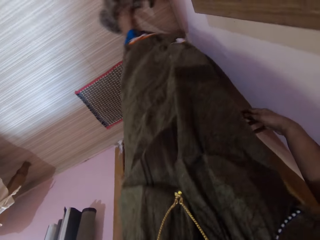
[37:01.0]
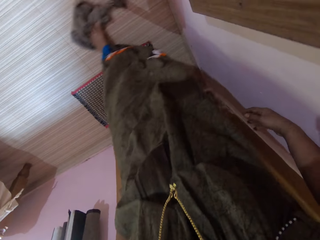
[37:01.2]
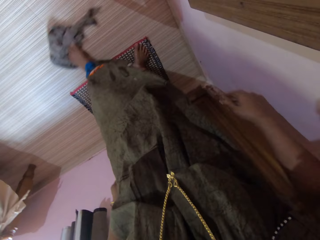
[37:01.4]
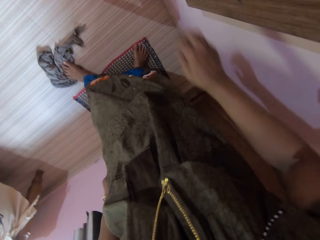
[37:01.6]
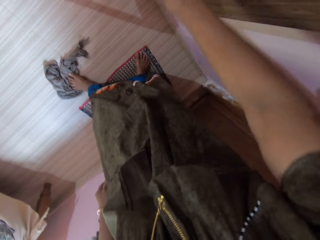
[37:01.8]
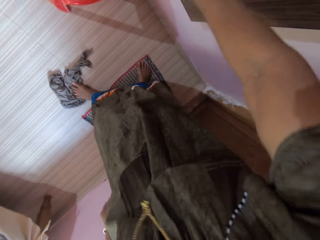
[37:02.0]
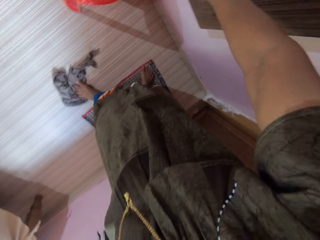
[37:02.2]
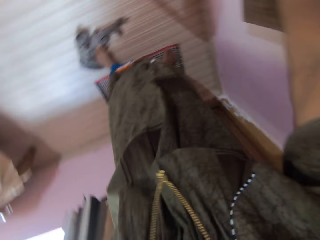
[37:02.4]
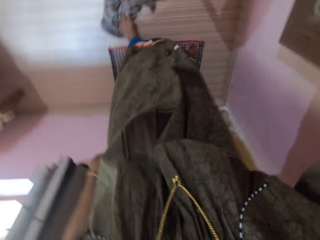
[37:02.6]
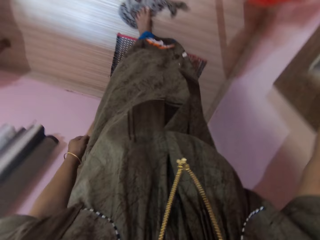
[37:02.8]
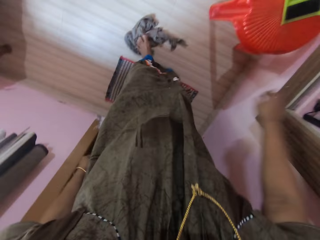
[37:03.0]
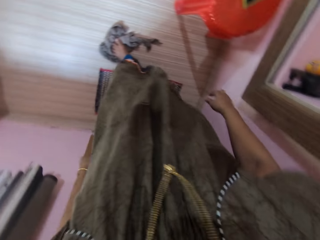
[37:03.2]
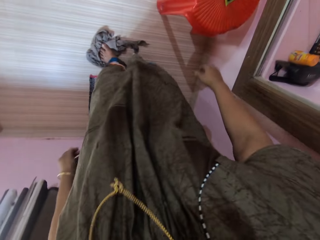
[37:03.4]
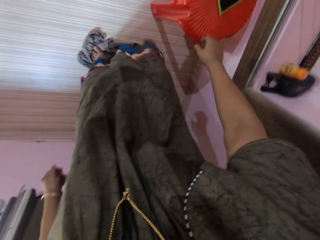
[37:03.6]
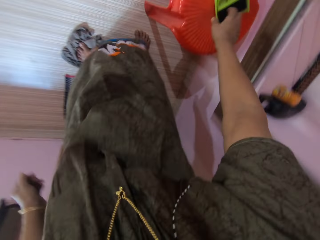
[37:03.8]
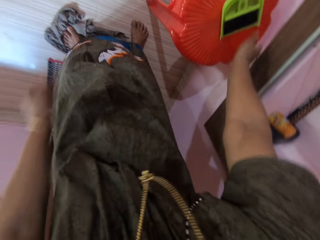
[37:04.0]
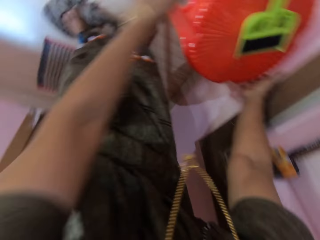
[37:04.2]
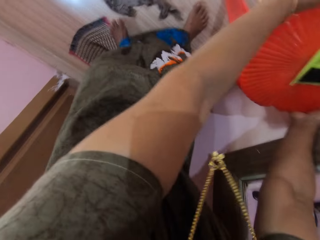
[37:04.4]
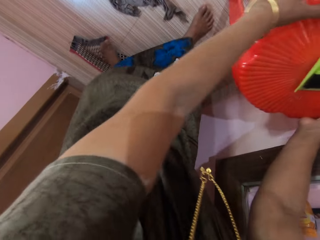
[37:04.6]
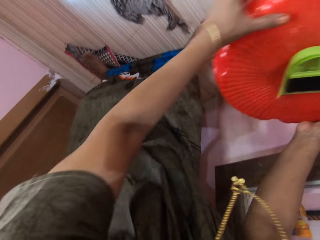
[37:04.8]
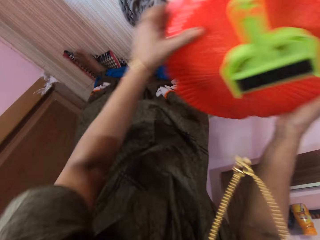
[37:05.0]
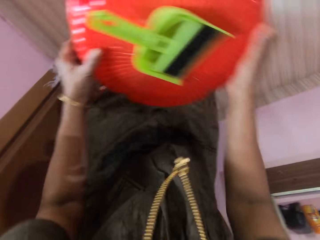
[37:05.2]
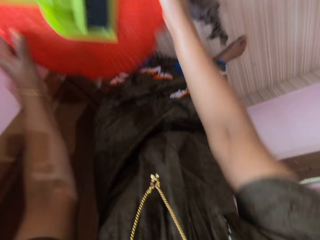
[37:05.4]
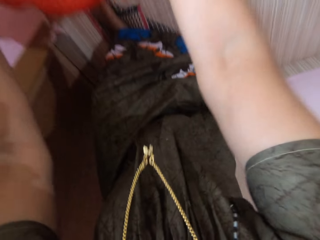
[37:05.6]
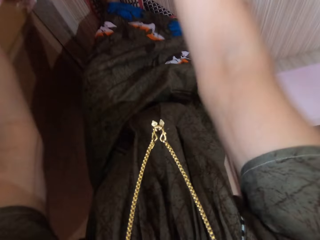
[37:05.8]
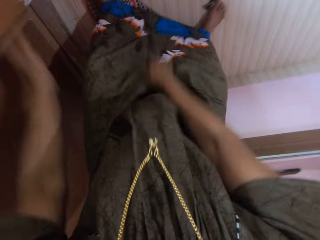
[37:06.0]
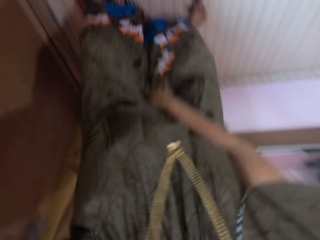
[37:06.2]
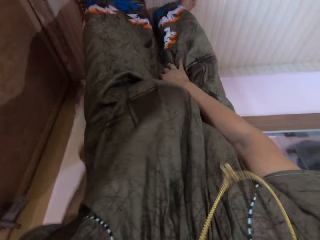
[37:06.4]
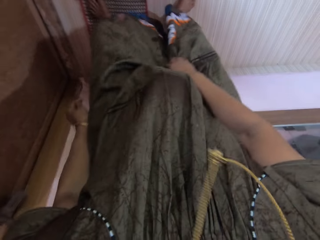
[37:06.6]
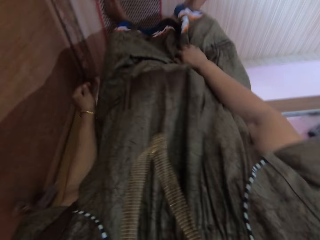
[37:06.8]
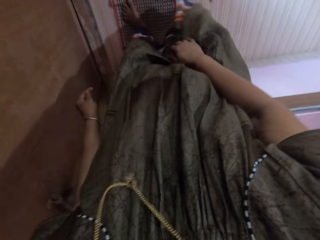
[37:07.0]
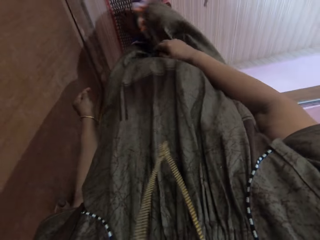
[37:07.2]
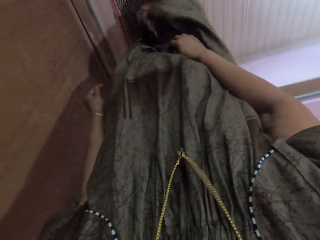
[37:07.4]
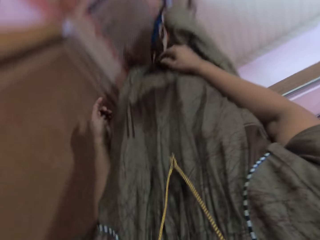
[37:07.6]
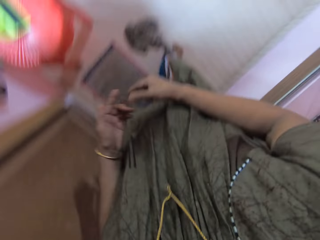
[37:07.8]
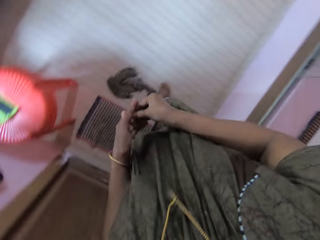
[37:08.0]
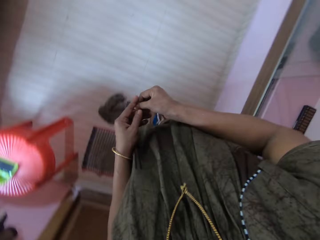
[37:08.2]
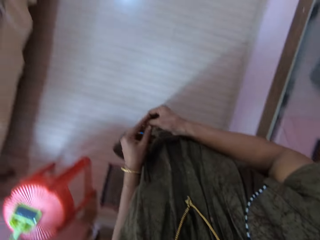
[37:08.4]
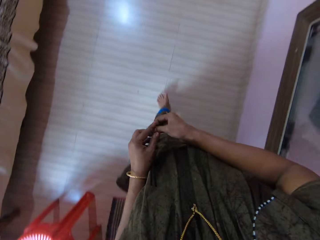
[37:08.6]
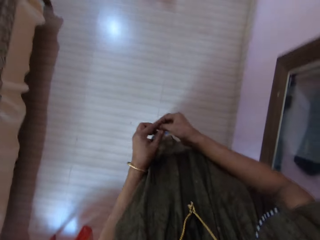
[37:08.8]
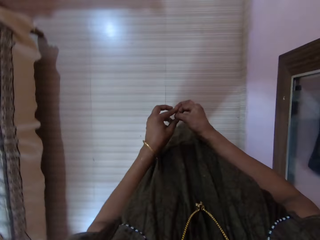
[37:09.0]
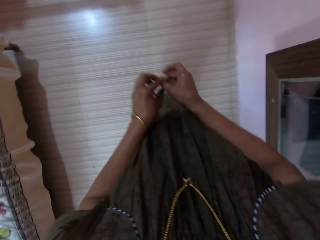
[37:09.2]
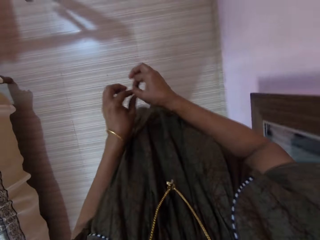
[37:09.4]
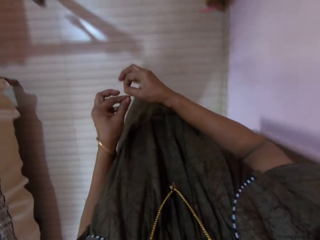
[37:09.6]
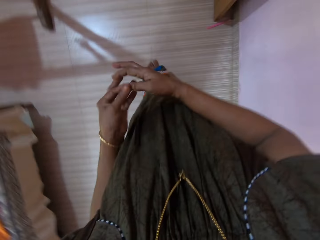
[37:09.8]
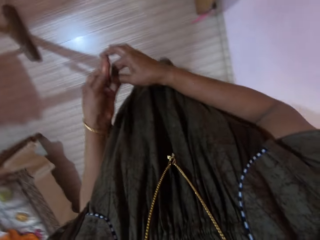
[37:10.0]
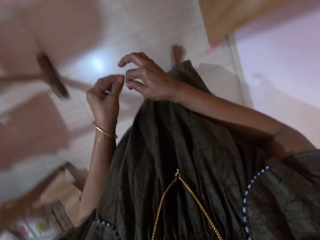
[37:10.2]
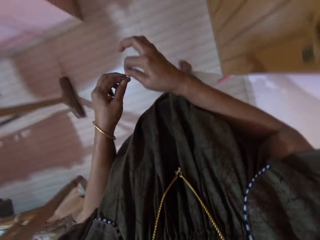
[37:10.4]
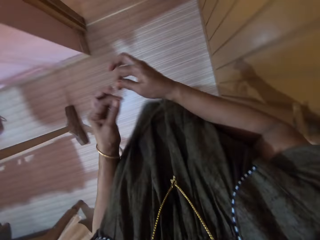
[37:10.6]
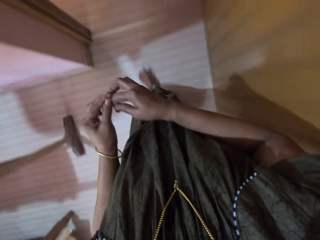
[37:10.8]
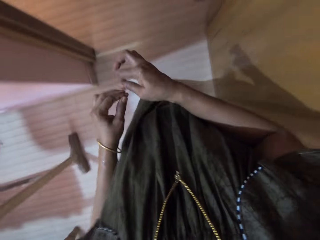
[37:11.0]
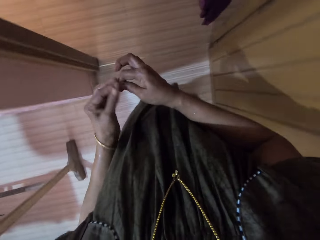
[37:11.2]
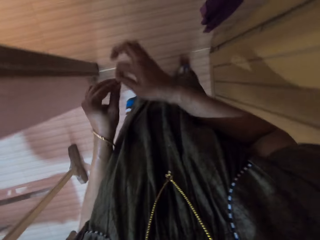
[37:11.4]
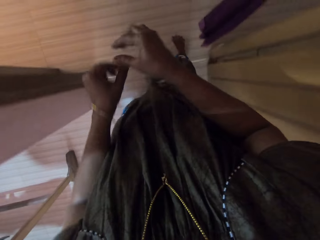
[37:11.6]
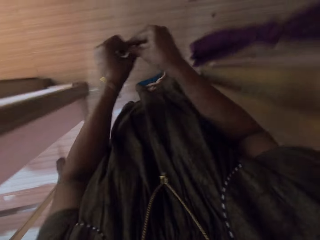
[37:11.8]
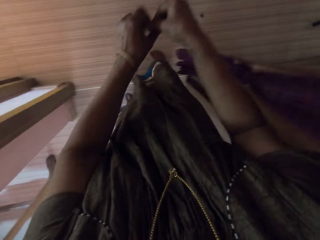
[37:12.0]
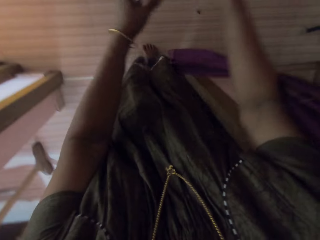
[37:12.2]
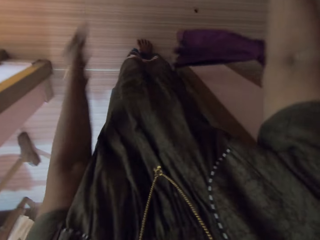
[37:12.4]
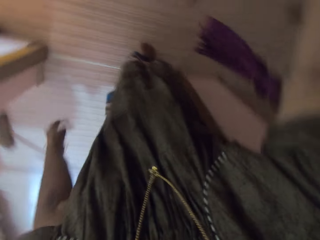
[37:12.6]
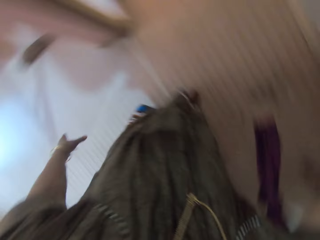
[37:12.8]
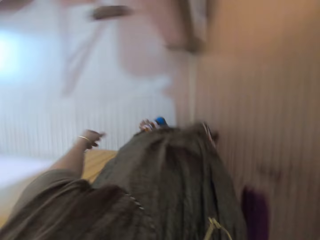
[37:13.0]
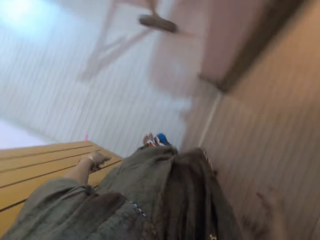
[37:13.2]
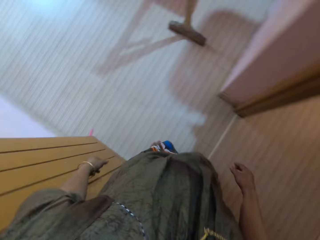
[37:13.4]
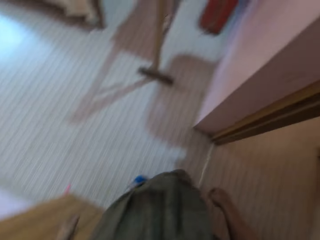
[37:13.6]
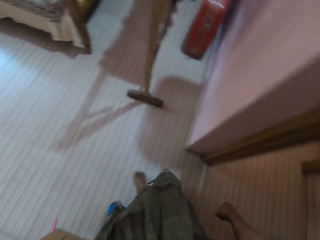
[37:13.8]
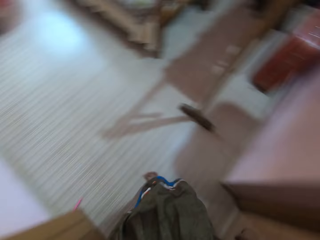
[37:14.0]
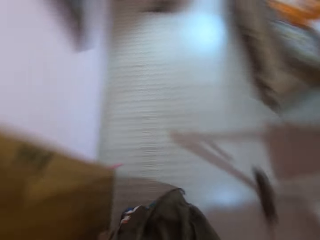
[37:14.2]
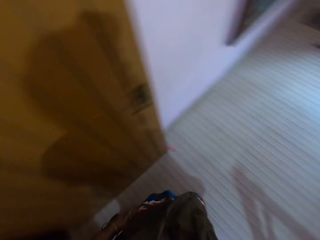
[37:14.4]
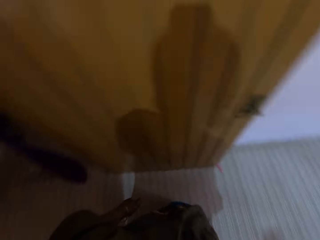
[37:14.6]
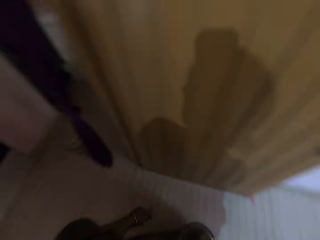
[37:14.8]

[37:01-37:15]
The camera wearer drags the rag on the floor with her left leg. She stretches her right hand towards a plastic chair. She carries the plastic chair across the room with both hands. She drops the plastic chair on the floor. She twists a rope with both hands. She walks toward a corridor. She throws away the rope in her hands.

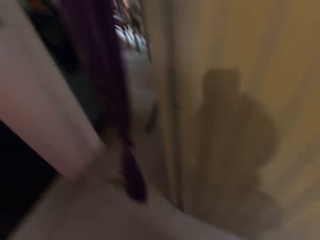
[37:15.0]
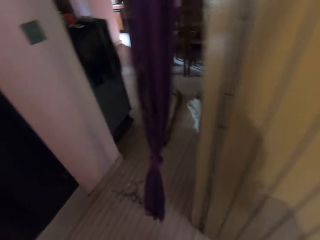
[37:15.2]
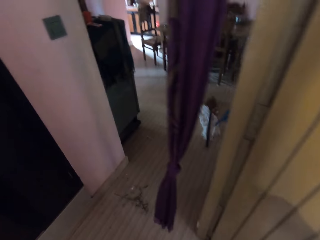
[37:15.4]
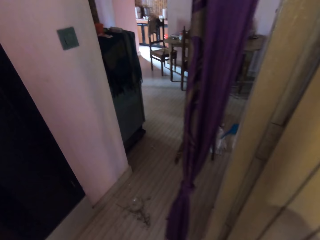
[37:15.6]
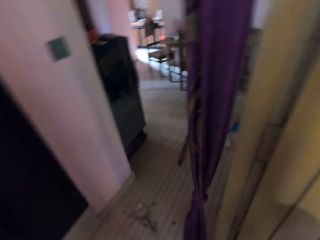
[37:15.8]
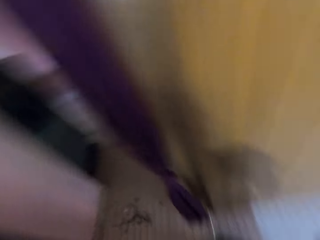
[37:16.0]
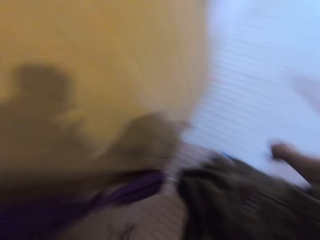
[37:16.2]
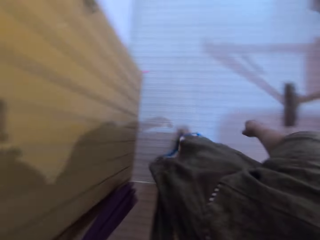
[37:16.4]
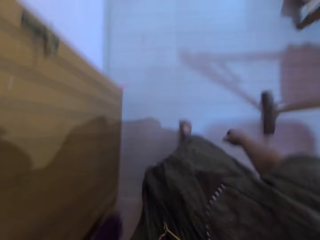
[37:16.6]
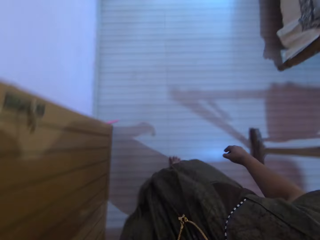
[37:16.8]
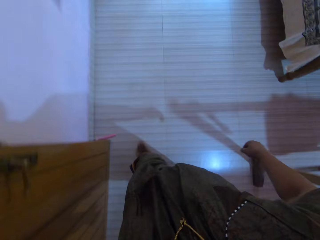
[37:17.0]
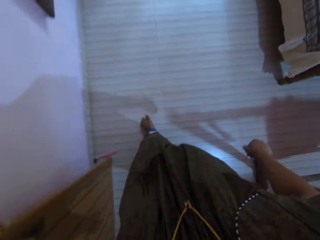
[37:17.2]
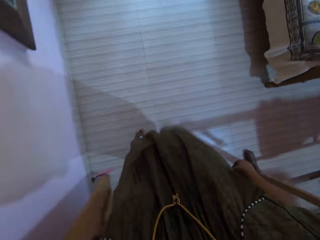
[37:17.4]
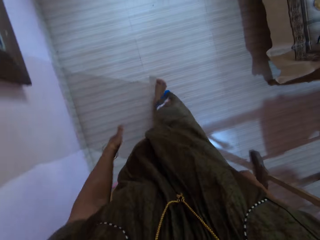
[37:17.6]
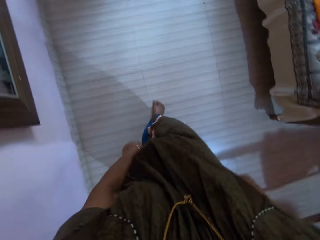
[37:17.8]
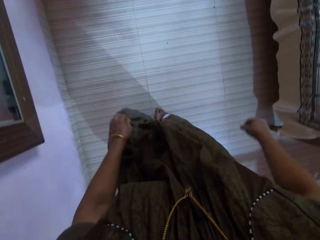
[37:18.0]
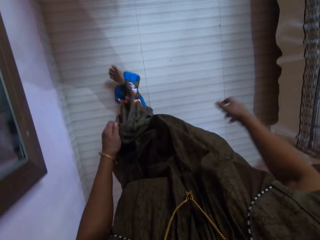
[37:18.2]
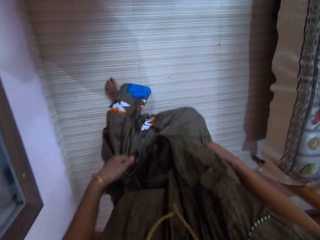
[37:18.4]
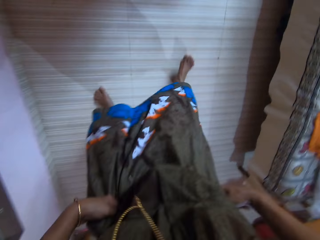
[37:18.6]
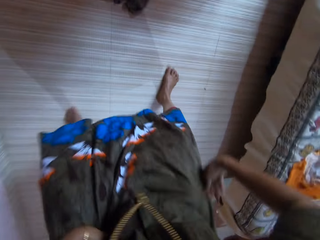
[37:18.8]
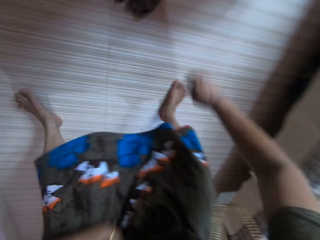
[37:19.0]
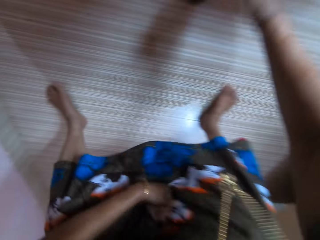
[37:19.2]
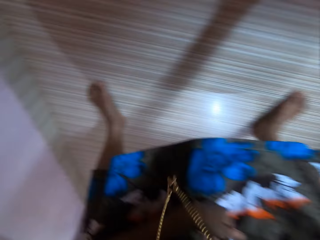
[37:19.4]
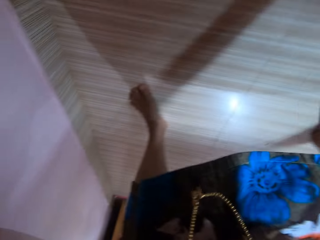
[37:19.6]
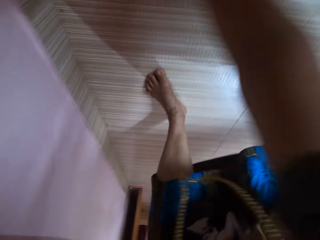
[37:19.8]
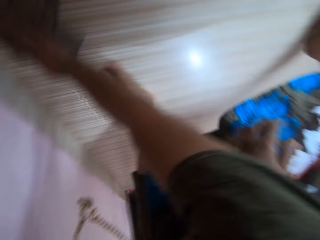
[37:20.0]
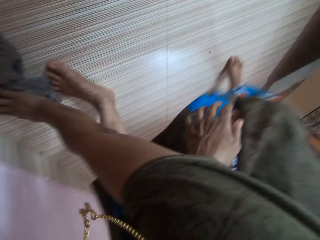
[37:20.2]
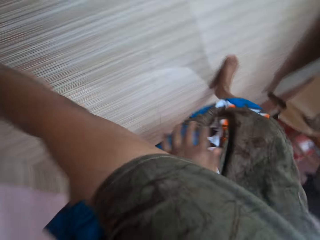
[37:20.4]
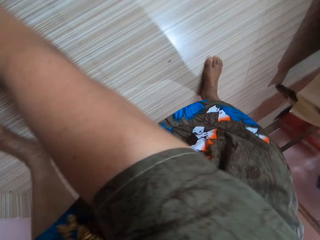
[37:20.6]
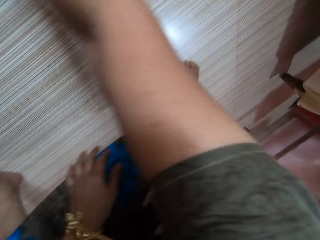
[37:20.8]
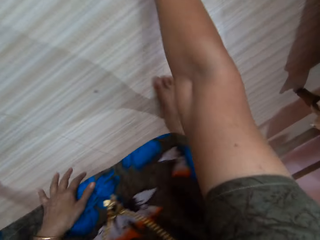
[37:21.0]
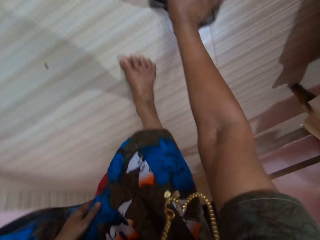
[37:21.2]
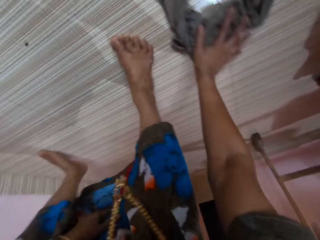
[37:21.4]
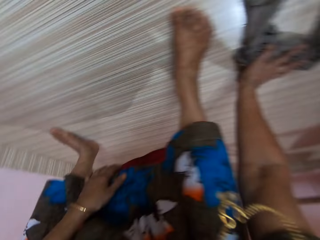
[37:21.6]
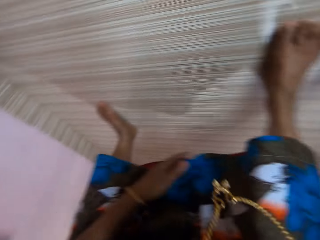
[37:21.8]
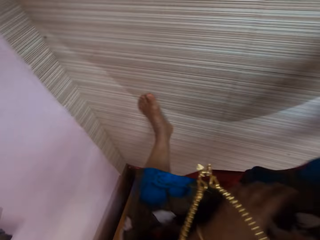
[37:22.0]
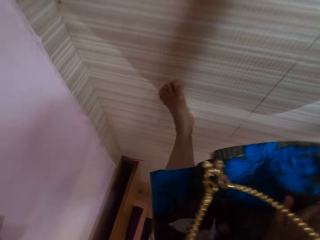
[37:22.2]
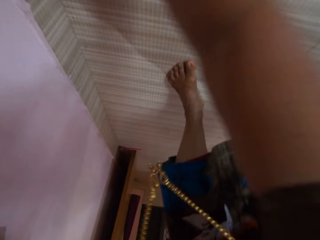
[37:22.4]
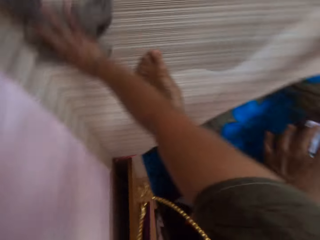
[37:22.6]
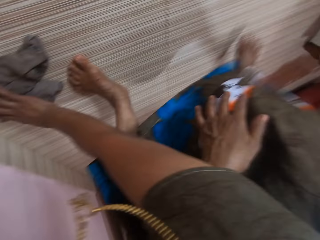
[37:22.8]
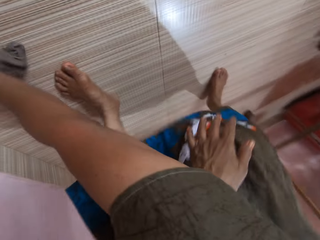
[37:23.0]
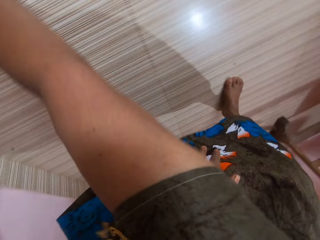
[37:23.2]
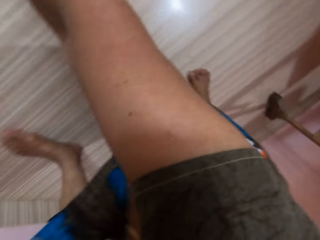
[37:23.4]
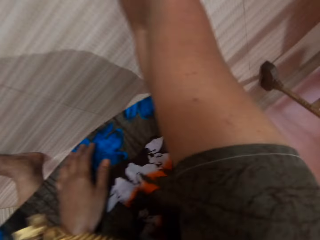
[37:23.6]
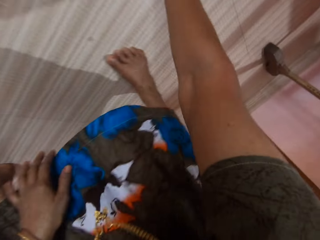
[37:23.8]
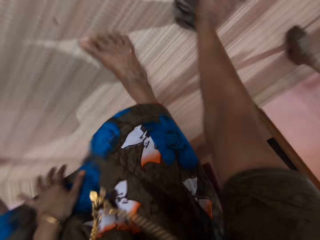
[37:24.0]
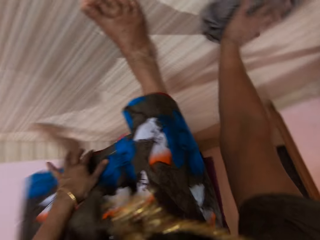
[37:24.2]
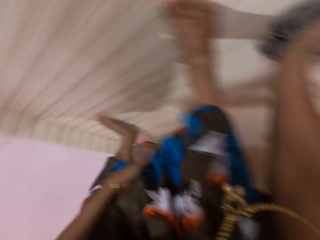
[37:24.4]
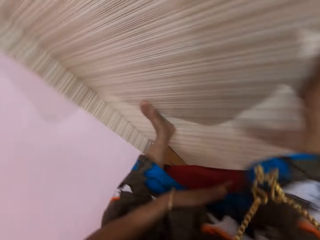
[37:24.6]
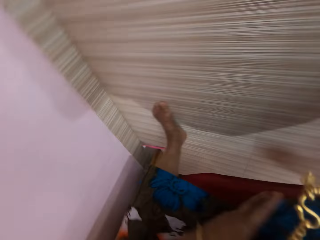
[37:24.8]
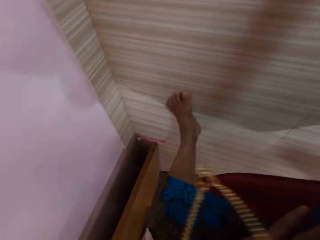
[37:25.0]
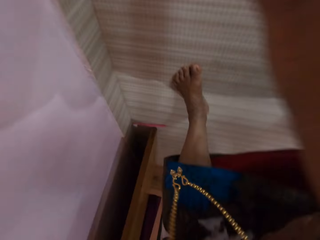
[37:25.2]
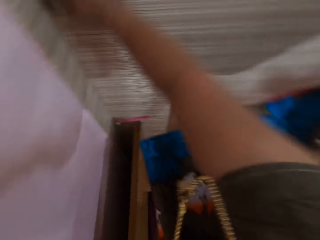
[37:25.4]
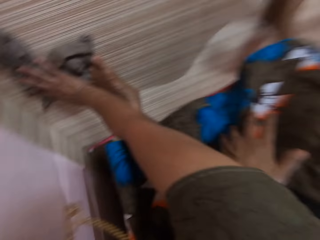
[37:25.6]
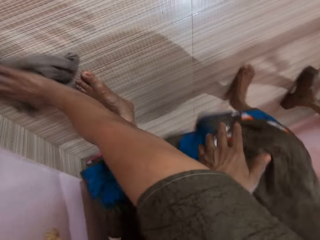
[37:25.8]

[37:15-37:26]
The camera wearer looks around. She walks back. She bends down. She stretches her right hand towards the rag on the floor. She cleans the floor with the rag in her right hand.
